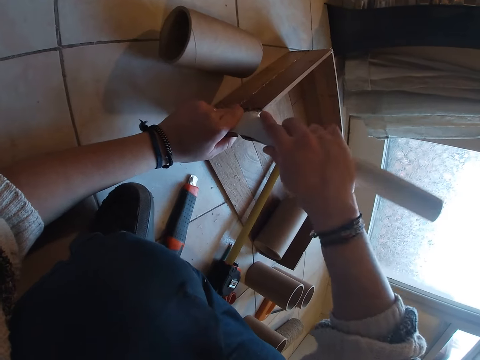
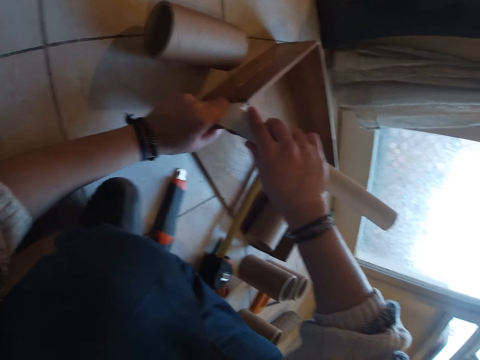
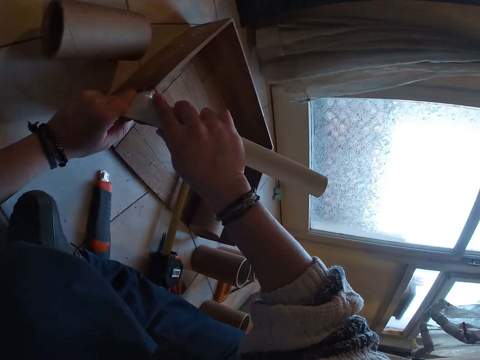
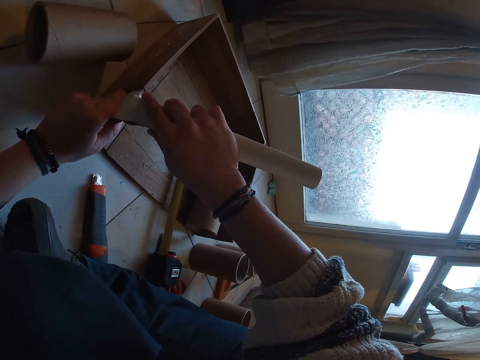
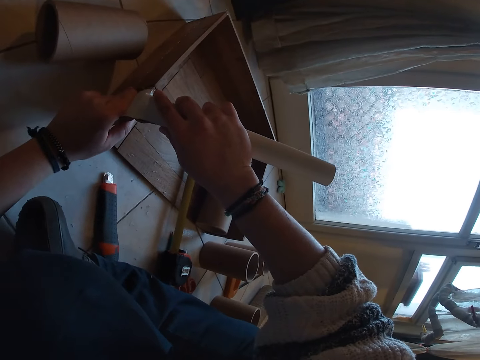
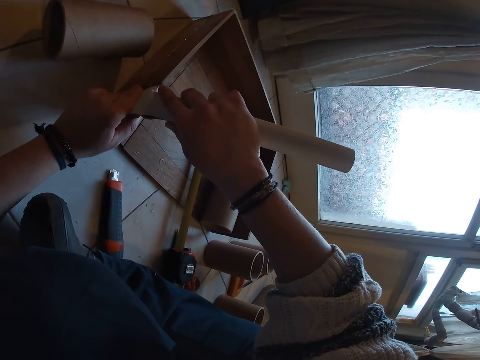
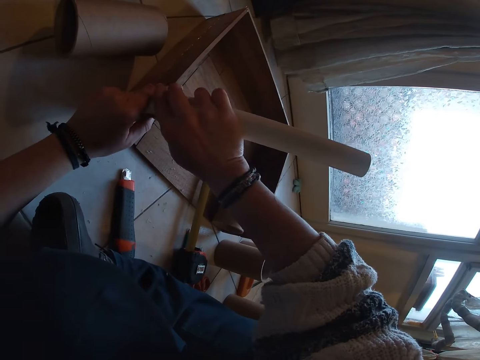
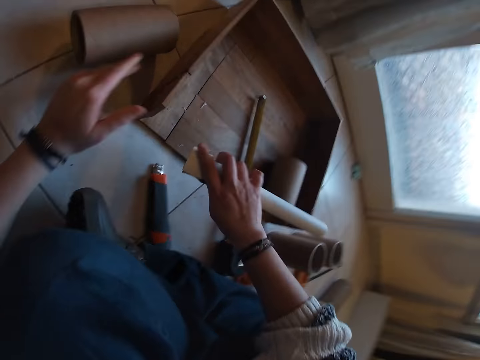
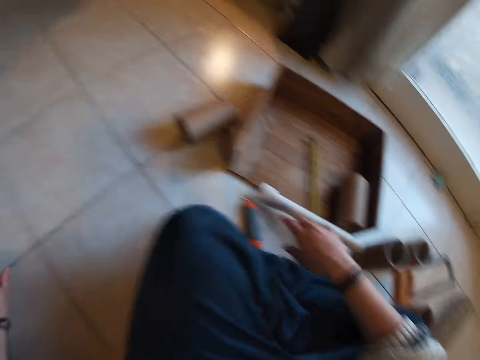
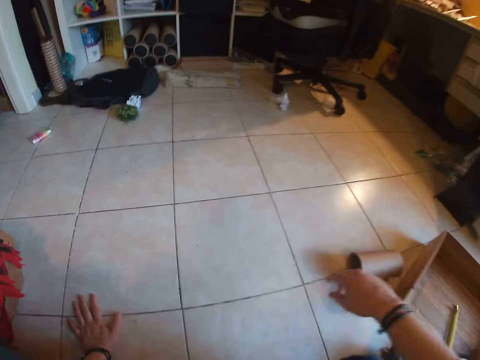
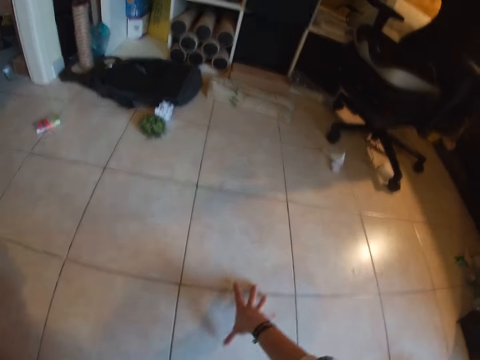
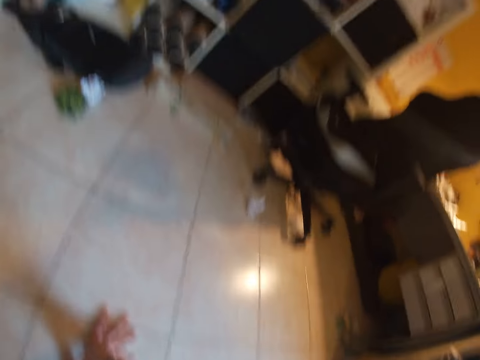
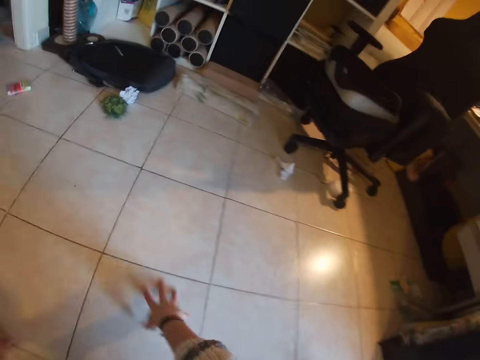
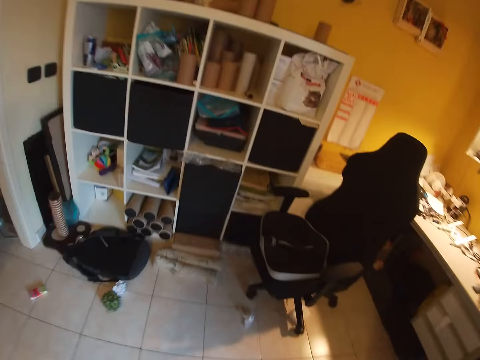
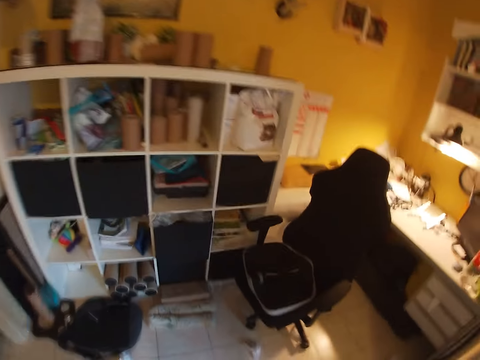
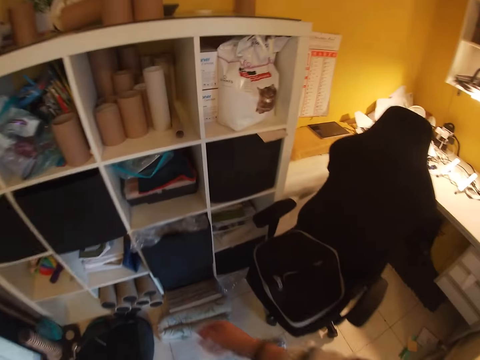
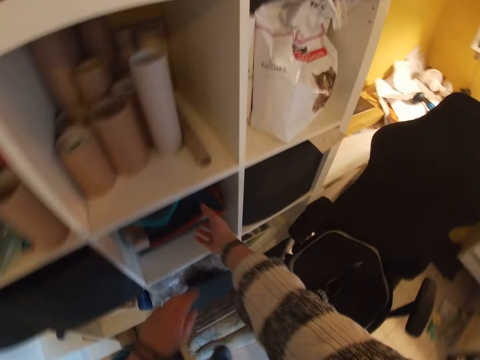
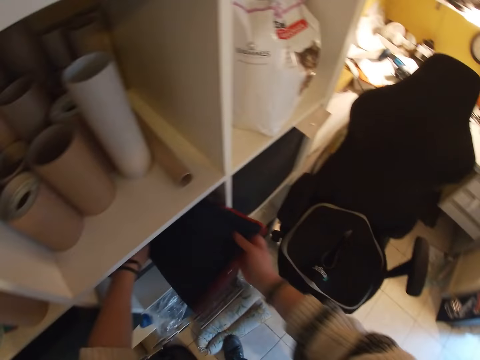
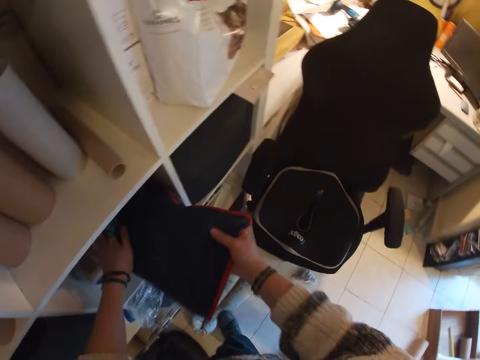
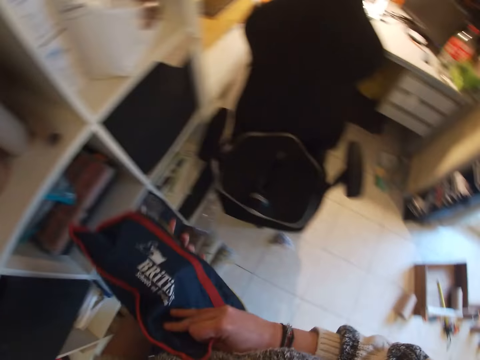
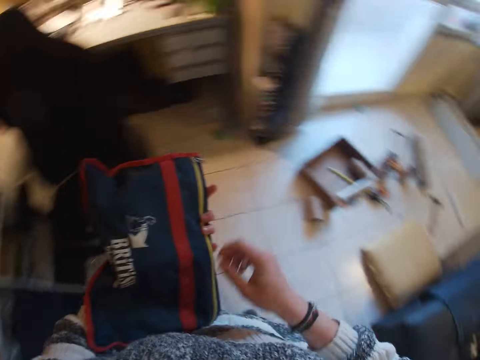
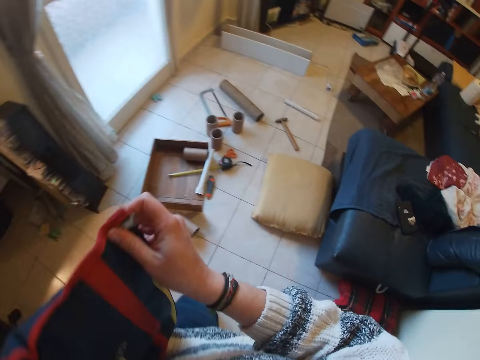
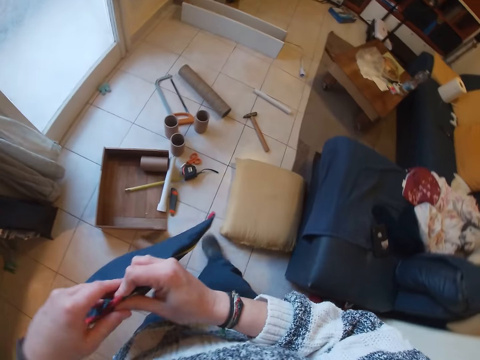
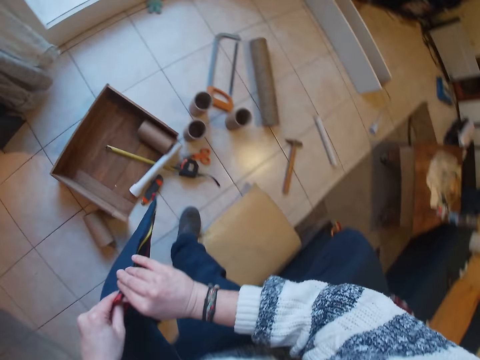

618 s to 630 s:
The camera wearer looks at a bent carton. She drops the craft tube on the floor with her right hand. She holds on the floor with both hands. She stands upright. She walks towards a shelf. She removes a bag from the shelf with her right hand. She holds the bag.

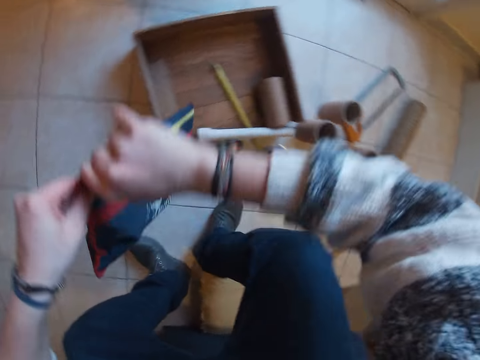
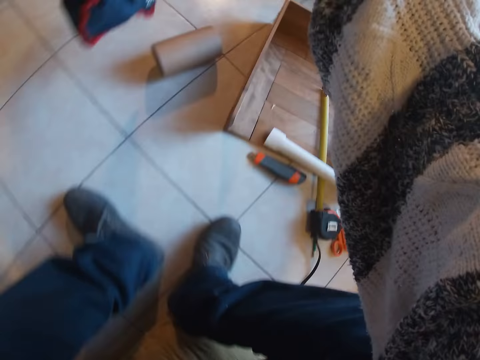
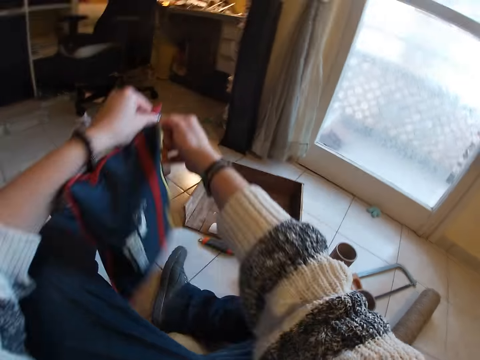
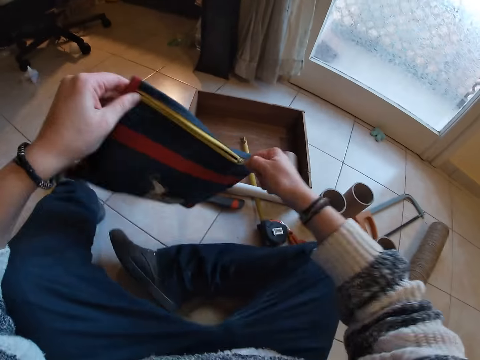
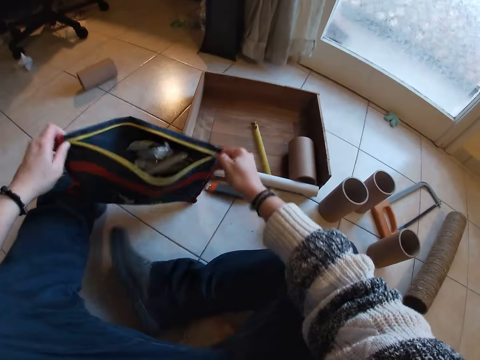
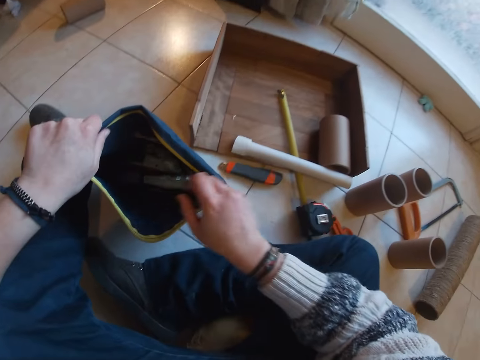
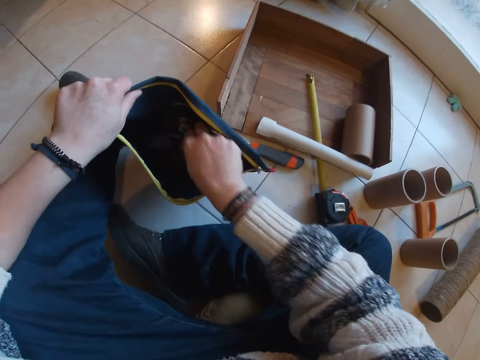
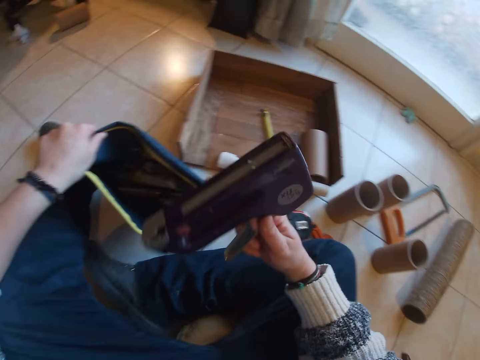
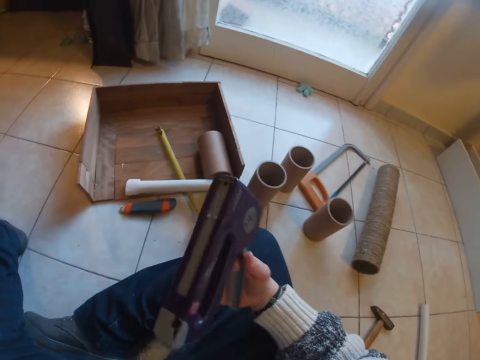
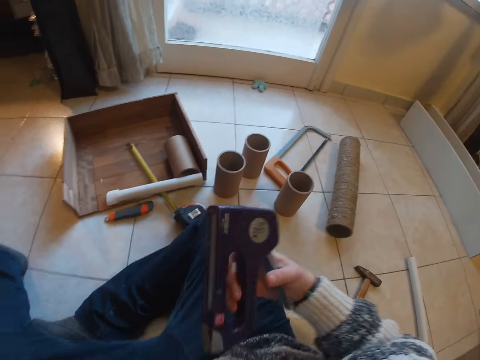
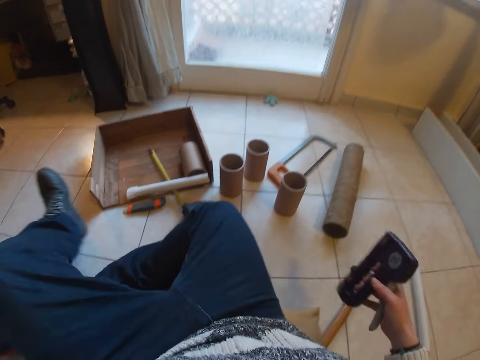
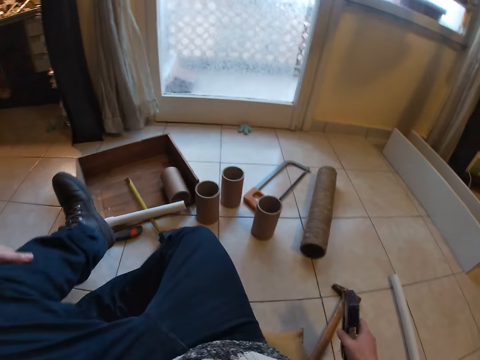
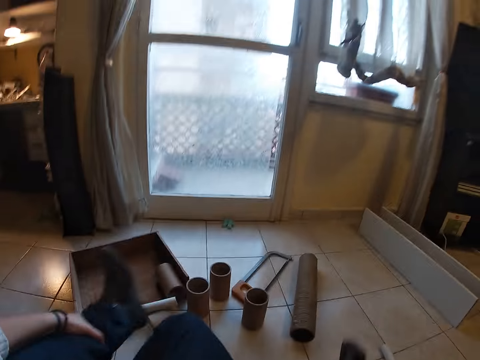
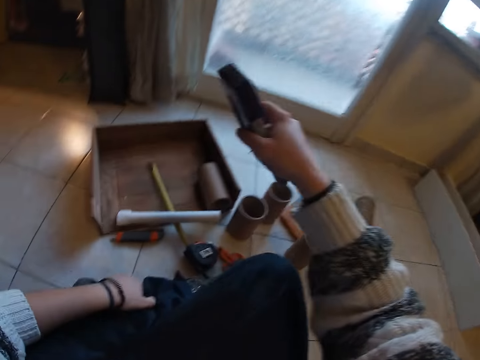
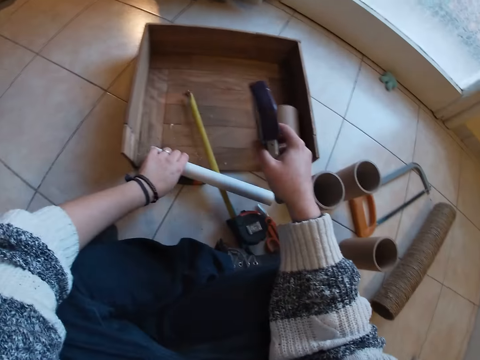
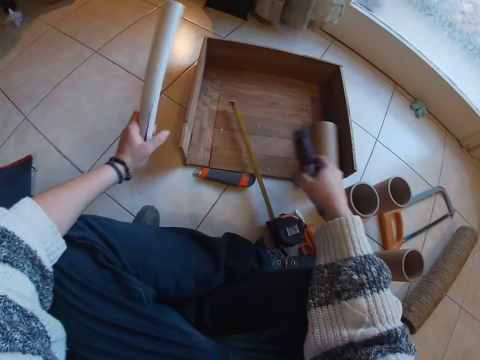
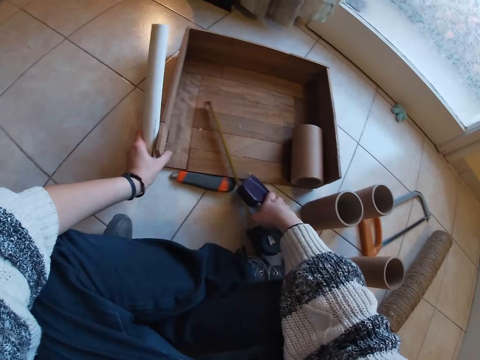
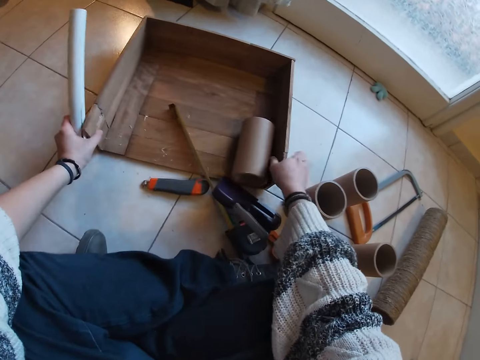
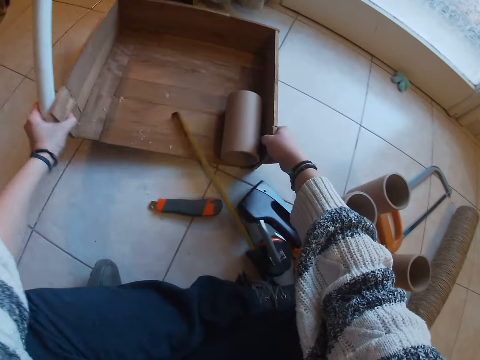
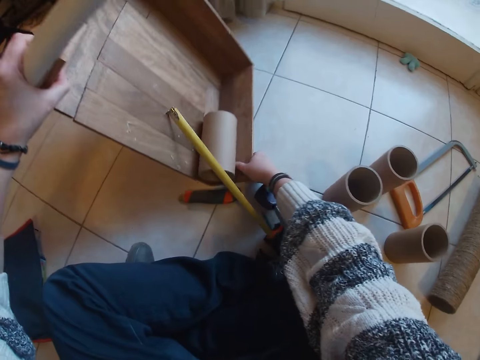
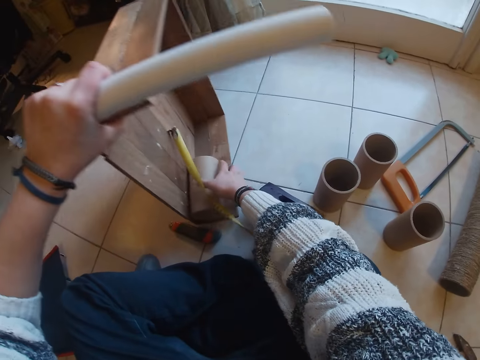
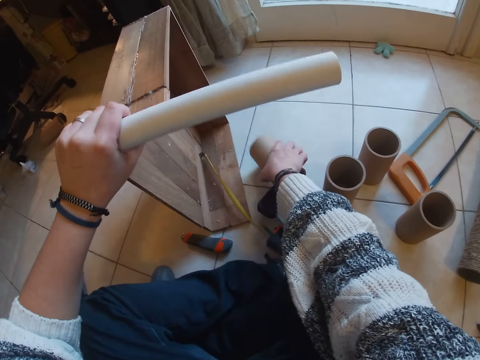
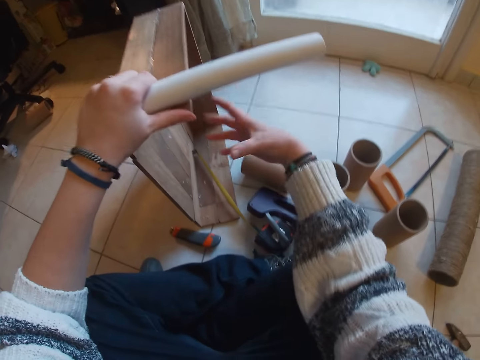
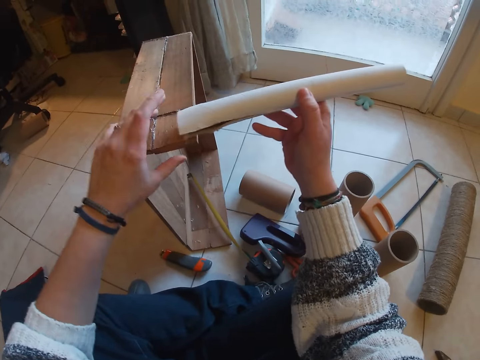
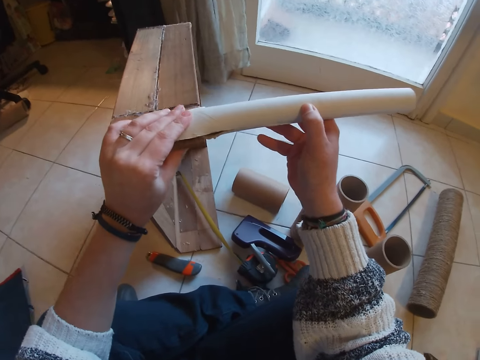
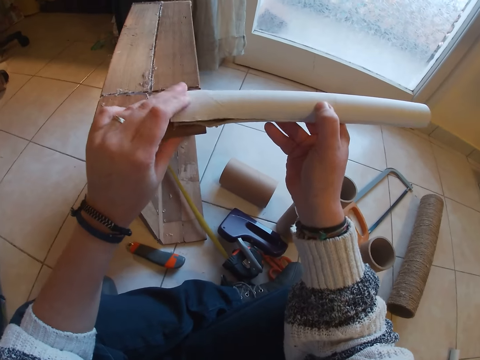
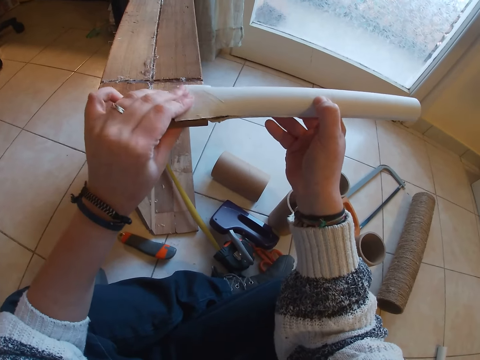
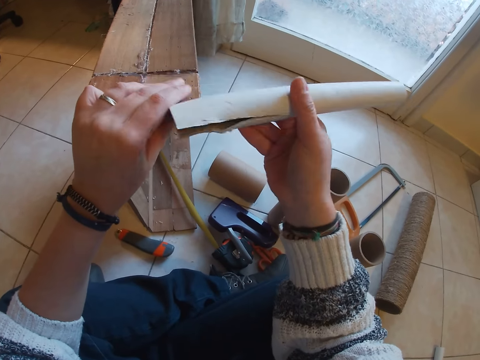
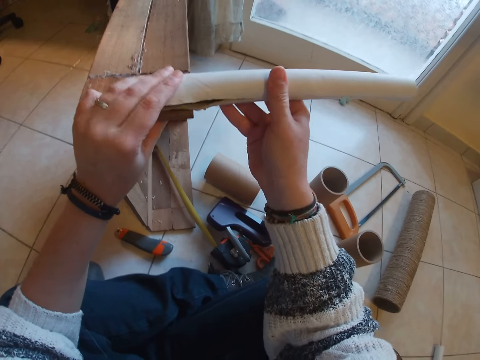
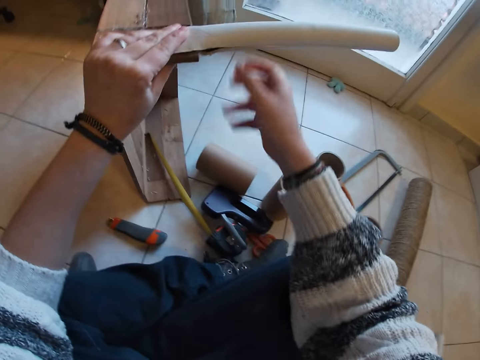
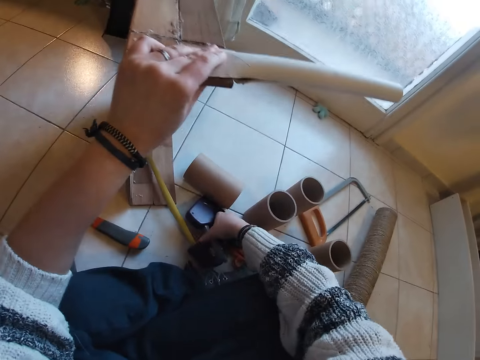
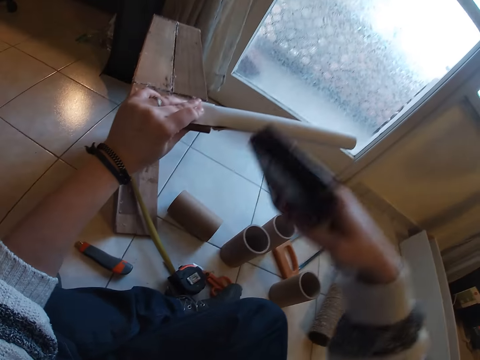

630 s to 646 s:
The camera wearer sits on the floor. She opens the bag with both hands. She drops the bag on the floor with both hands. She removes a staple gun from the bag on the floor with her right hand. She holds something. She picks up the craft tube from the floor with her left hand. She drops the staple gun on the floor with her right hand. She turns the box on the floor on its side with both hands. She pushes the wooden box. She moves the craft tube from the box to the floor with her right hand. She fixes the craft tube on the box on the floor with both hands. She picks up the staple gun from the floor with her right hand.
